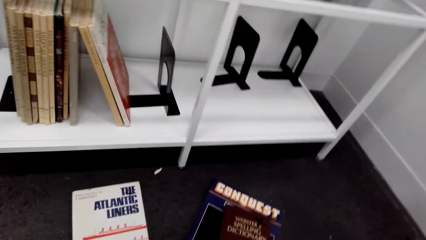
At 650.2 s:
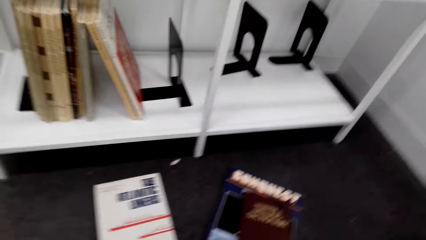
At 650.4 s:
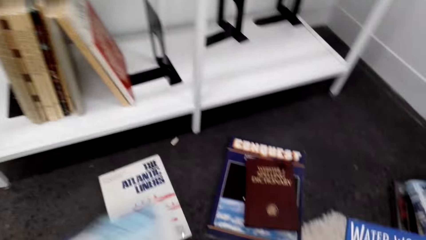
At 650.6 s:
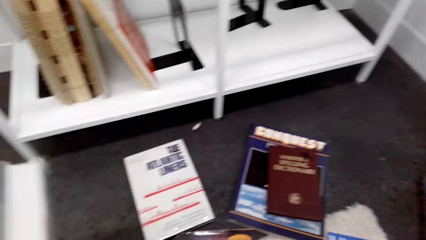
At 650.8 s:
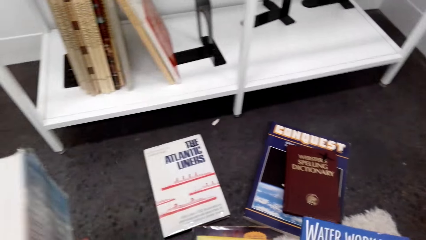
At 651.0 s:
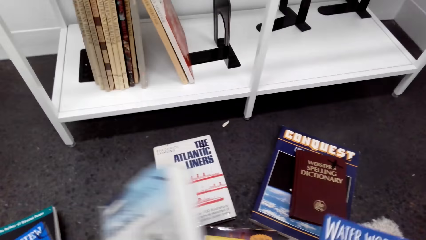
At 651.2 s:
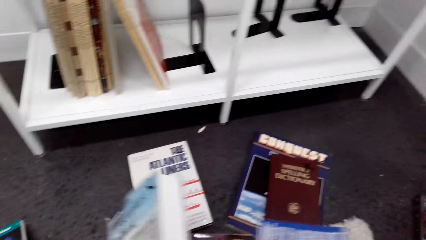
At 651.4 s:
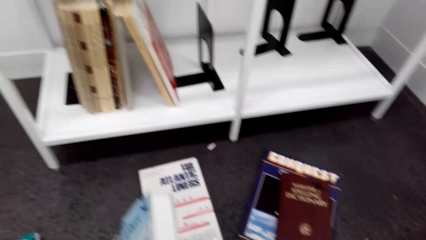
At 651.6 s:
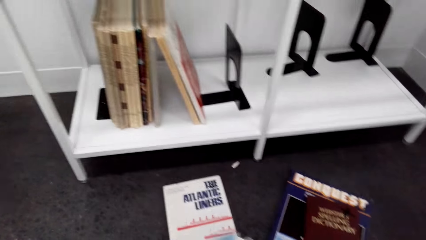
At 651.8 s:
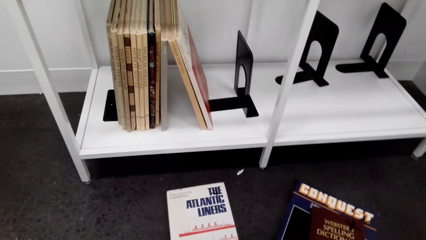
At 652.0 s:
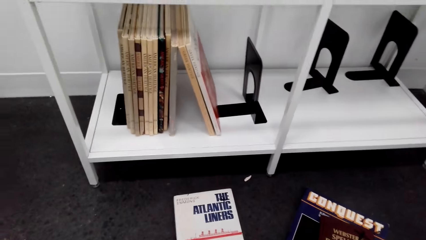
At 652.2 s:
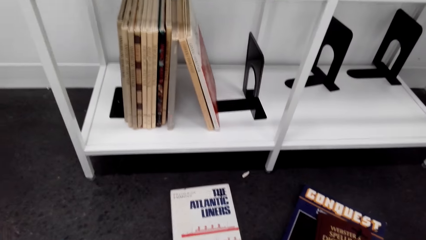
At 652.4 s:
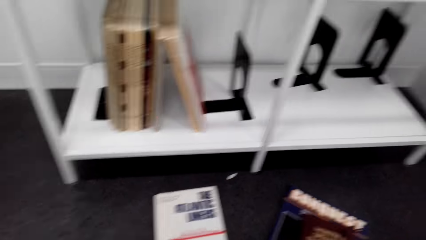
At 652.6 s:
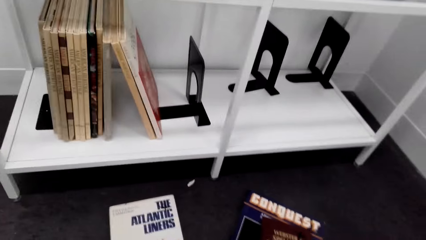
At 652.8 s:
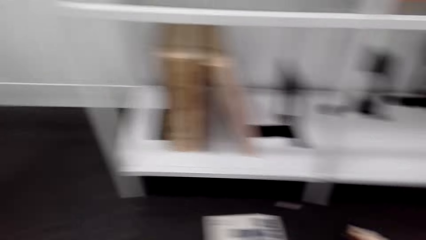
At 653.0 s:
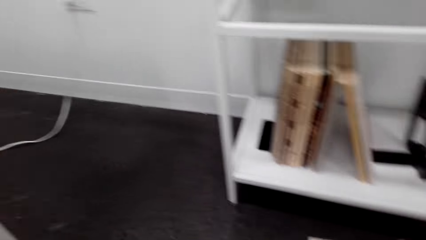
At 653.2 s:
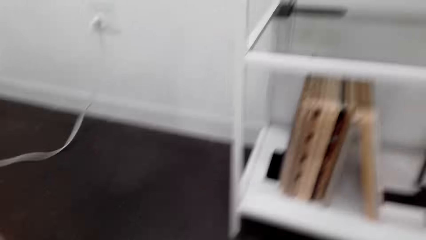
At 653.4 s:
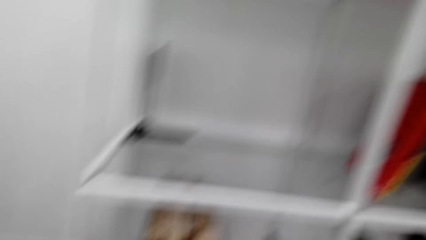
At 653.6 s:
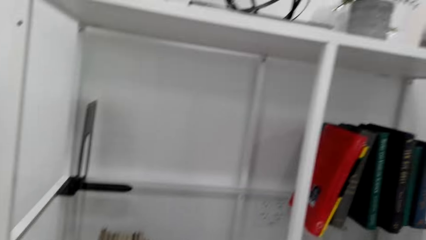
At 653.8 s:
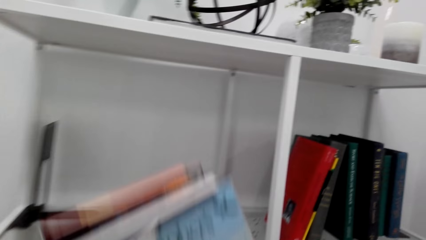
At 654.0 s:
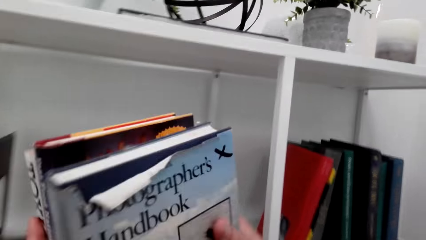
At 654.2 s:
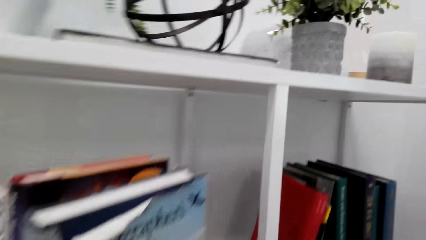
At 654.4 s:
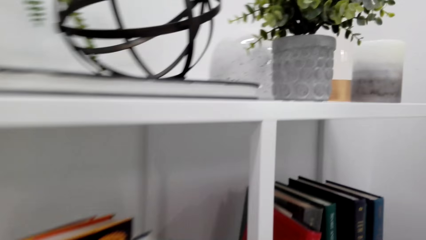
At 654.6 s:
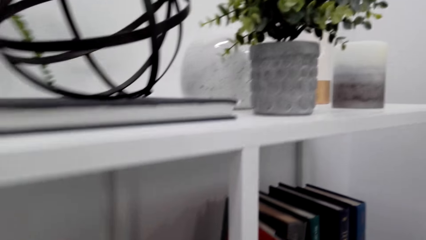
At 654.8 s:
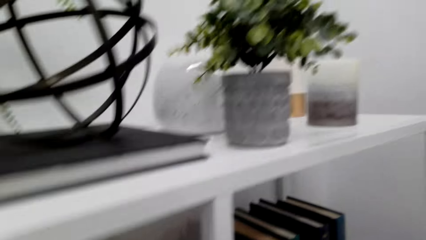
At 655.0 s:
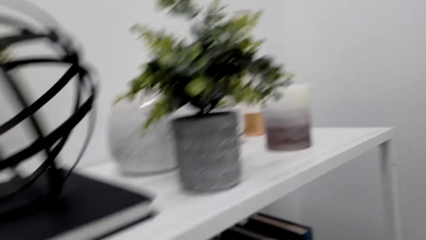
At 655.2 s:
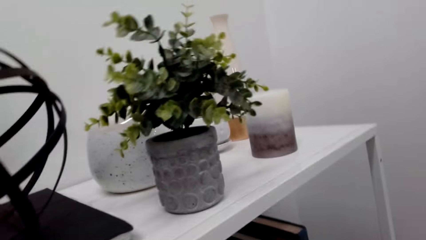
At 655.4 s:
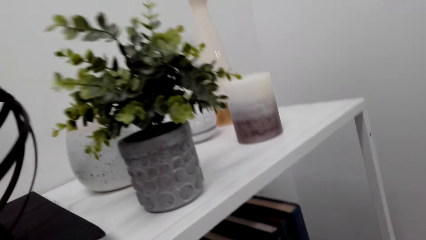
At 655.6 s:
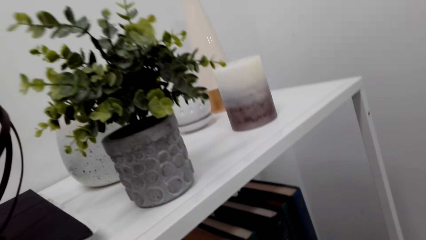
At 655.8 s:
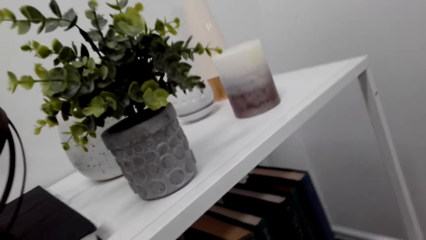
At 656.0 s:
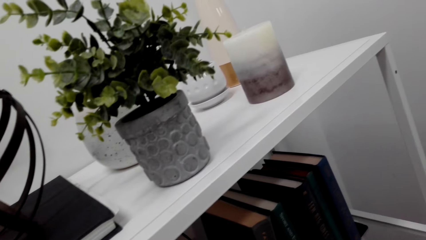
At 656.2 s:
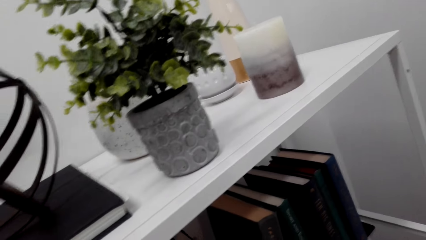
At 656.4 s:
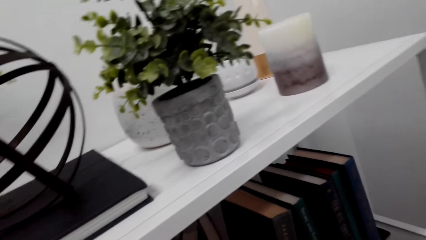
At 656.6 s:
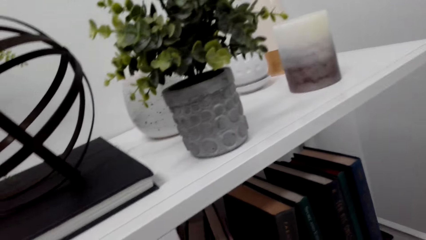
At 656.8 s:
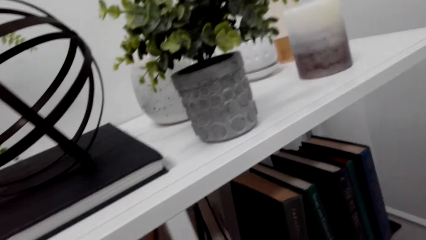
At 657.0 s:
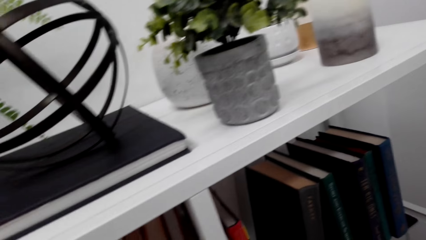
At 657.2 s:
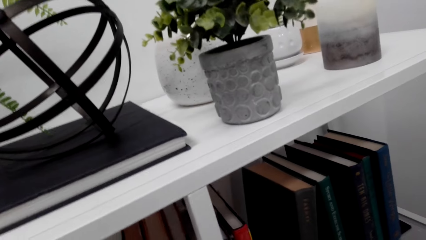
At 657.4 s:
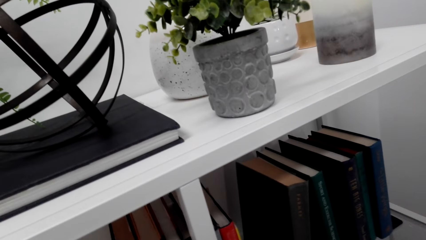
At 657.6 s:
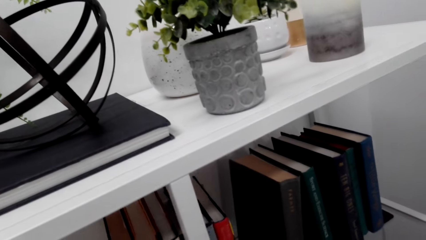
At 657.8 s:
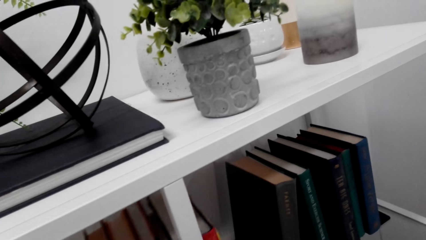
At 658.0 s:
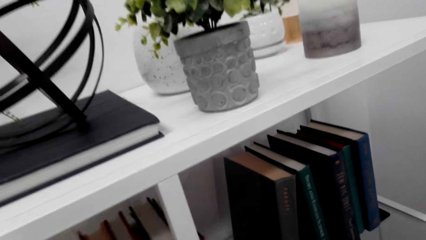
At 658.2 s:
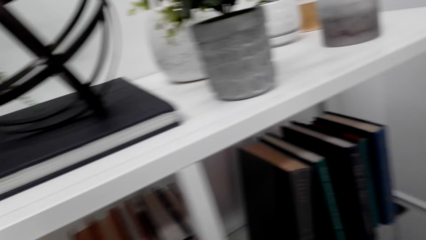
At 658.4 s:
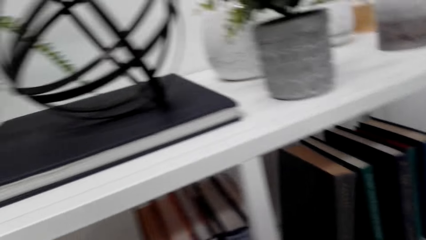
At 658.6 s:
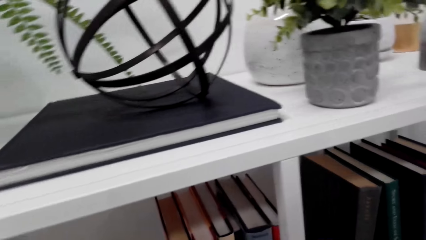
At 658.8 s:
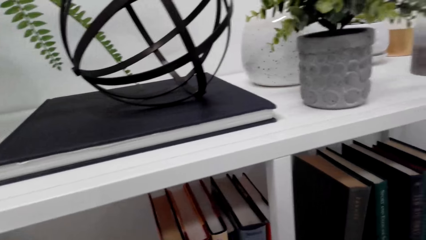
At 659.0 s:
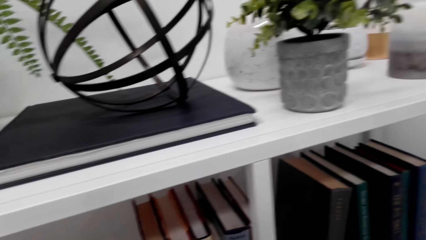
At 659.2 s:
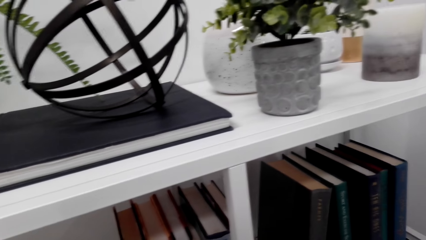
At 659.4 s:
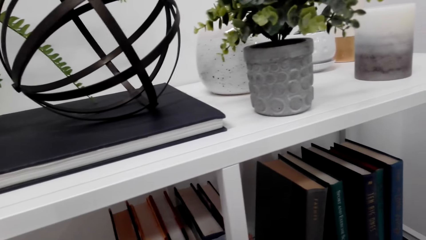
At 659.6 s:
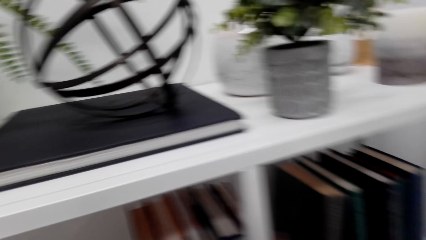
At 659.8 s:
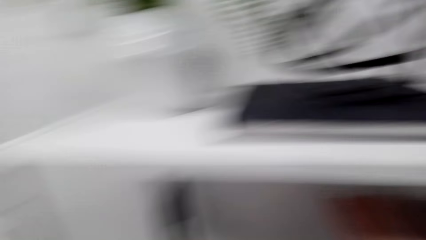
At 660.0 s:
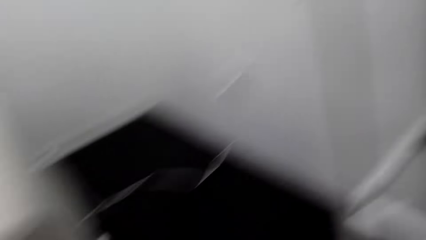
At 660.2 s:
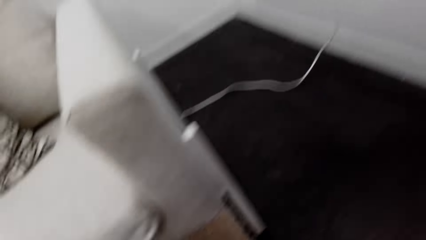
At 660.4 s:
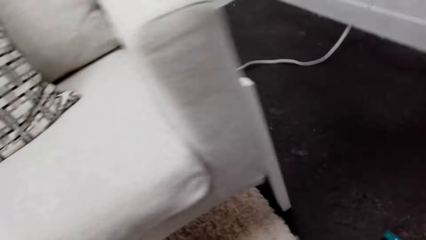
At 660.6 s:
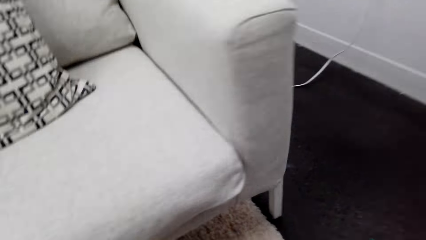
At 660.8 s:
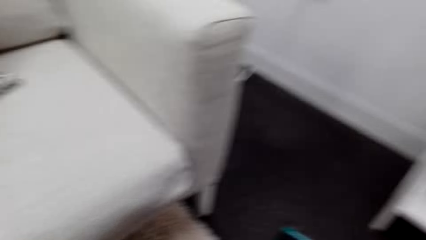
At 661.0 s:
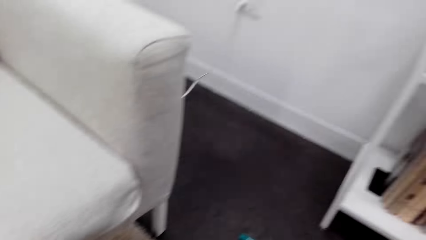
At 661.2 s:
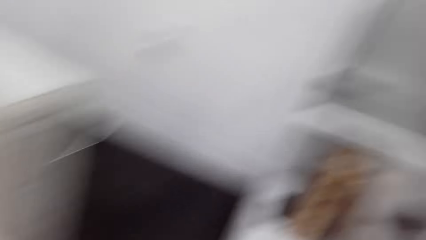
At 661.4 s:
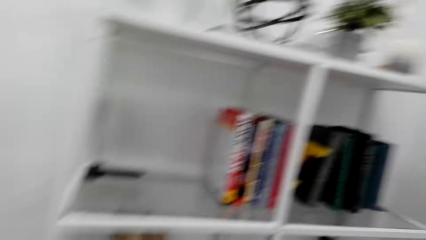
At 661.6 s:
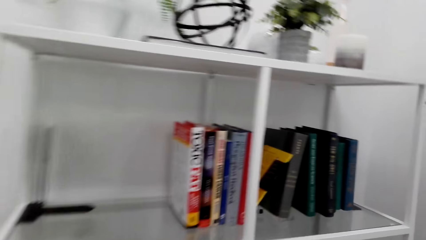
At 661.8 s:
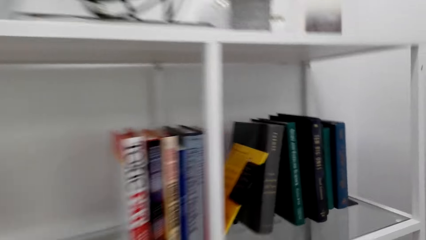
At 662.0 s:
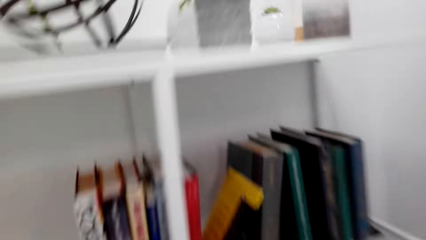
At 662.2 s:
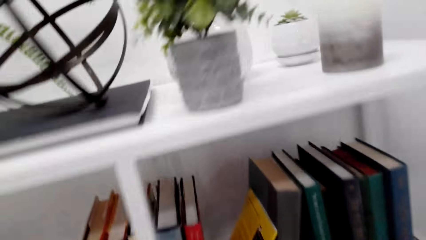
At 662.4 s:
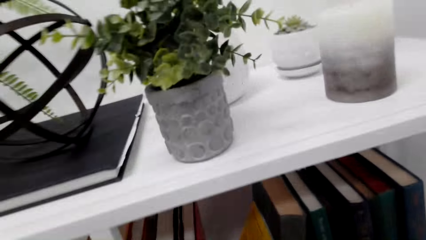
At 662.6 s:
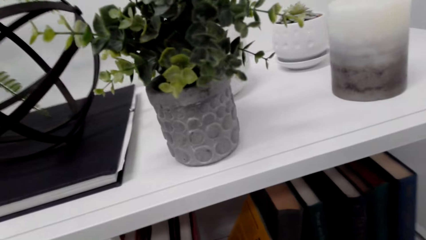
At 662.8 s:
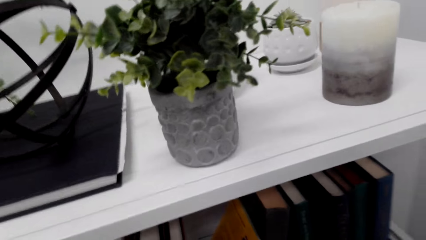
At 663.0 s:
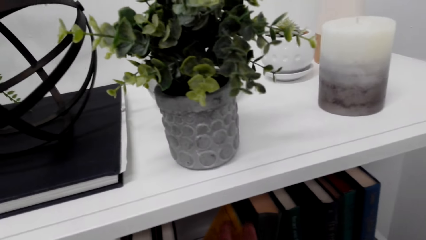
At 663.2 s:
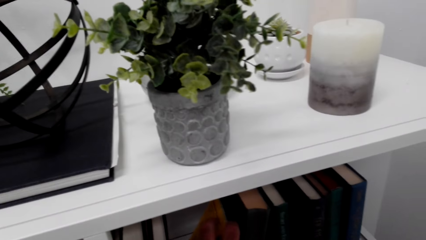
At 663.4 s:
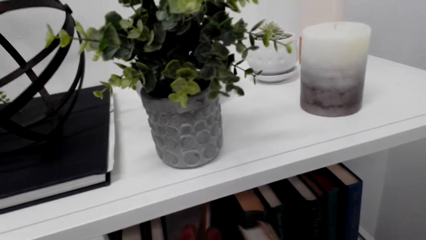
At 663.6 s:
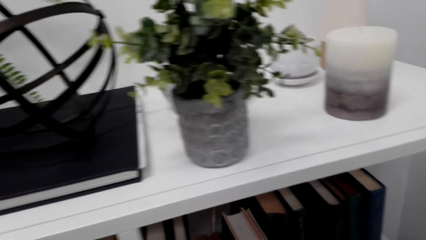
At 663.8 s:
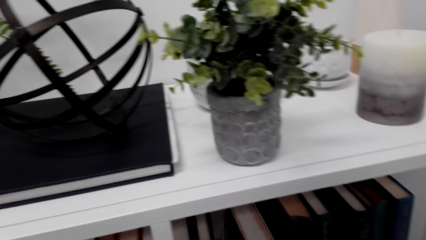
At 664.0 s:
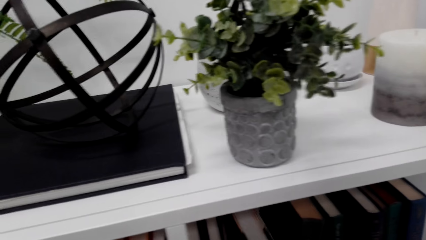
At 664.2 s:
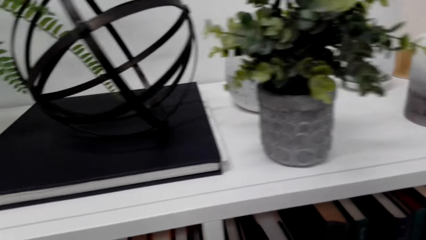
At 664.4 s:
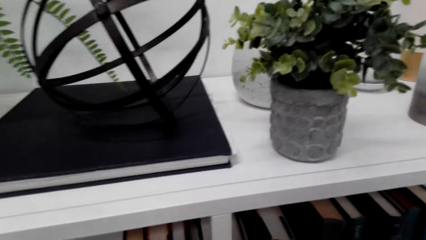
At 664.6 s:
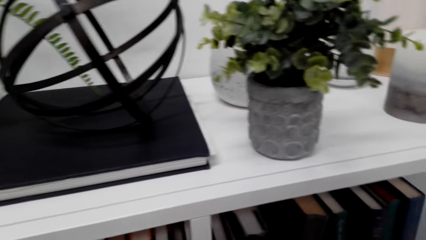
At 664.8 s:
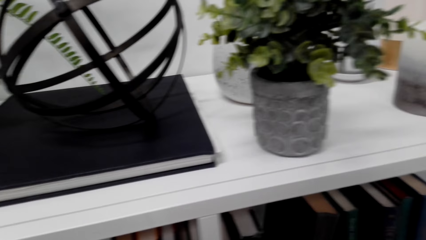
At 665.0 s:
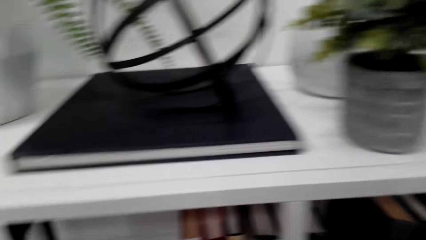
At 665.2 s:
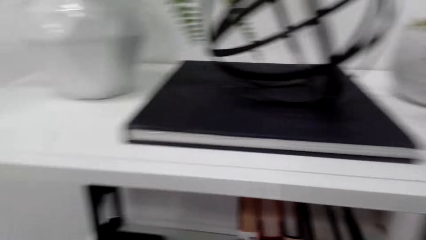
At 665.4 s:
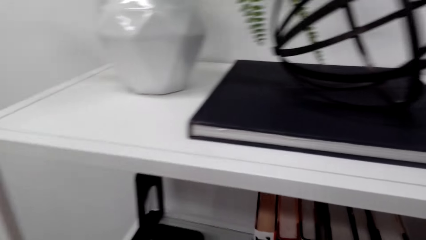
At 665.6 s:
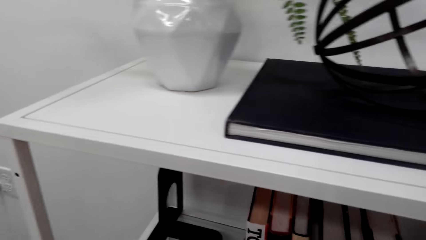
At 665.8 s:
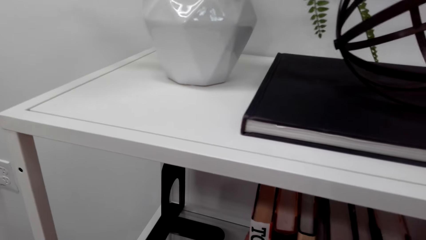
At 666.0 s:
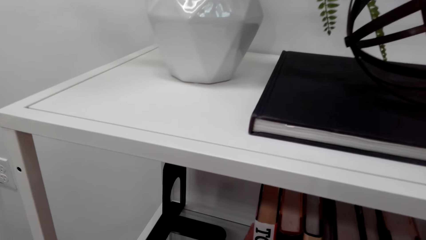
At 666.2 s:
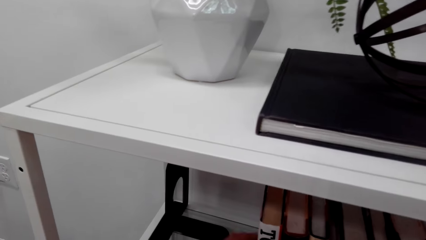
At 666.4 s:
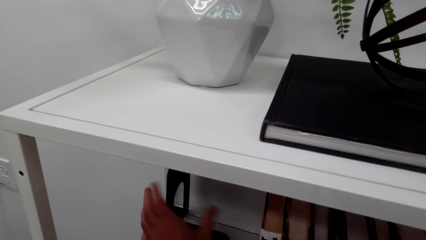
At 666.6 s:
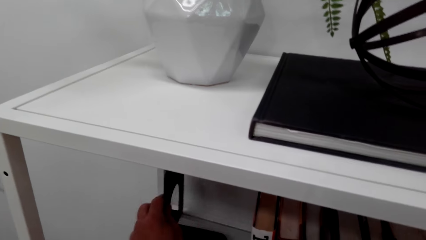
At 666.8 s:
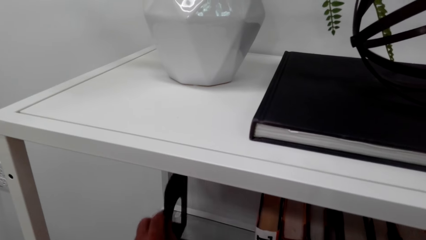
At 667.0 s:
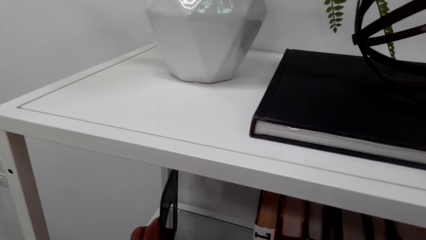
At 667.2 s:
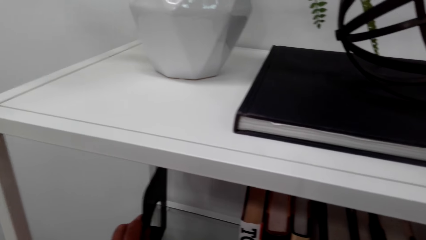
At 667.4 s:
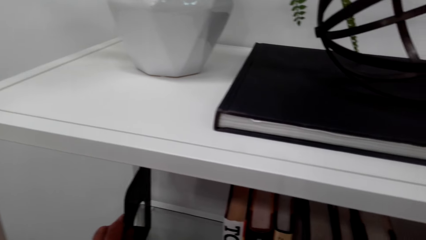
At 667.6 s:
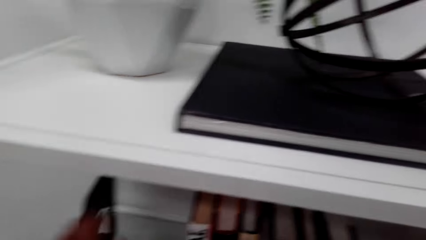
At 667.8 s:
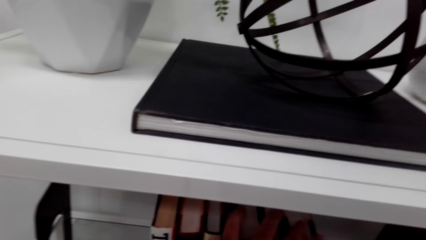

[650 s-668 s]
The camera wearer picks up books from the floor with the left hand. They arrange the books on the shelf. They place the books on the floor with the right hand. They look sideways. They place the books on the floor with the right hand.
